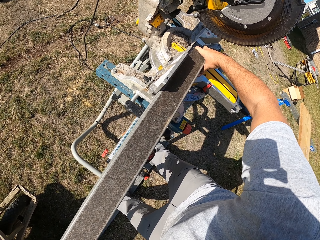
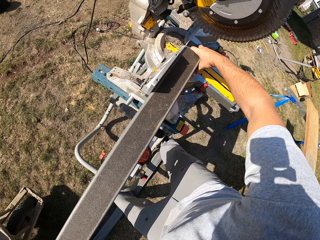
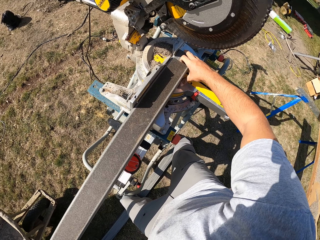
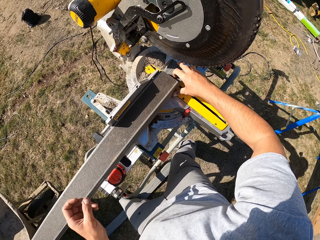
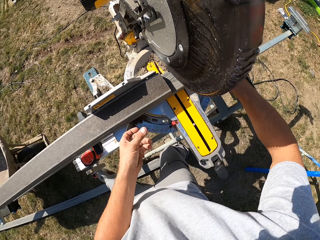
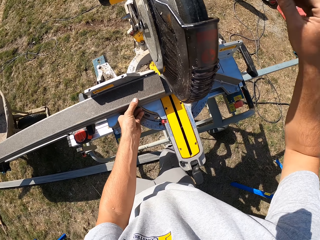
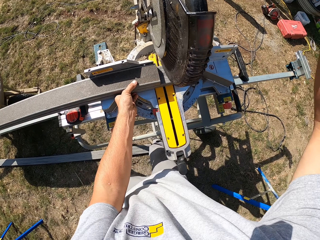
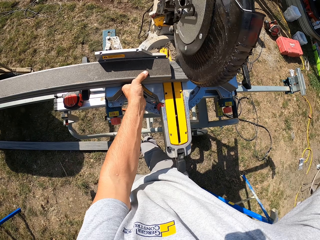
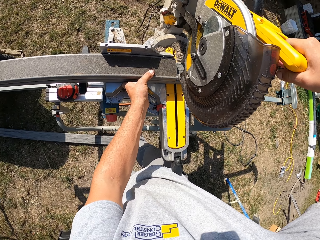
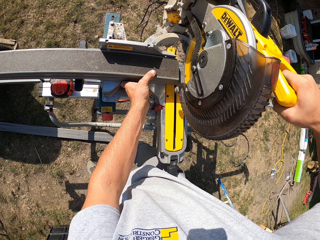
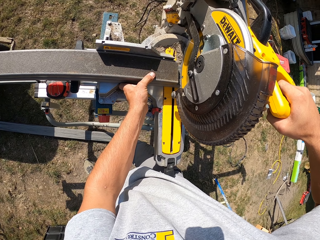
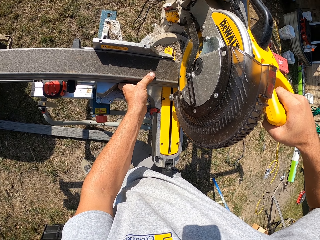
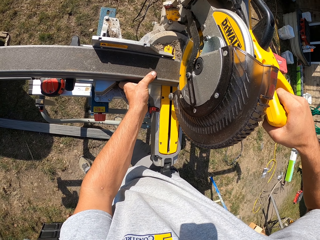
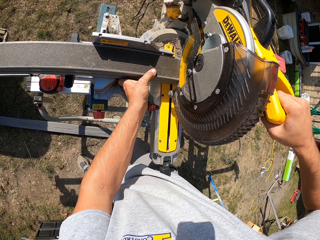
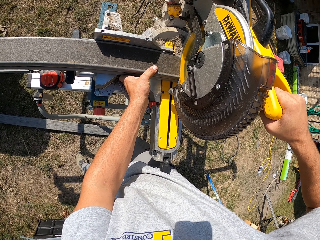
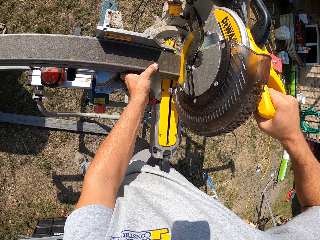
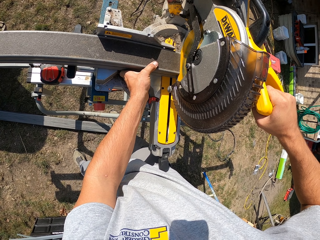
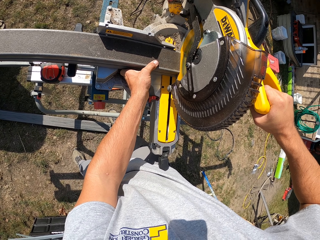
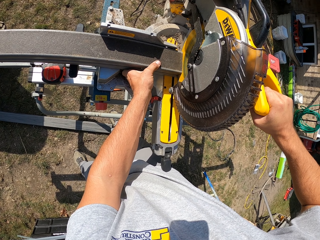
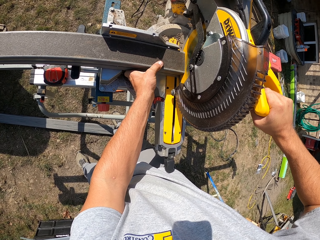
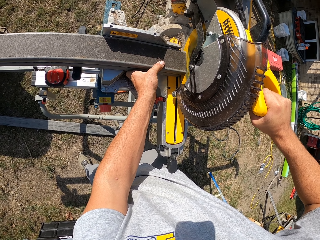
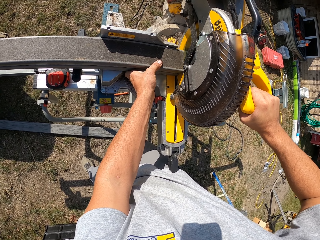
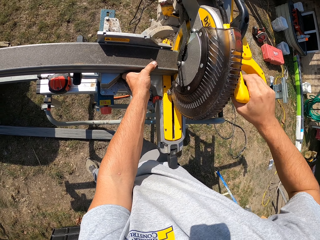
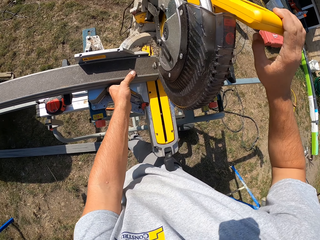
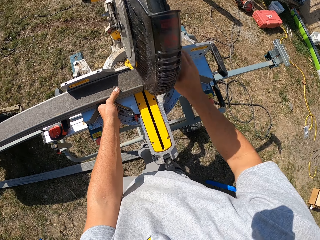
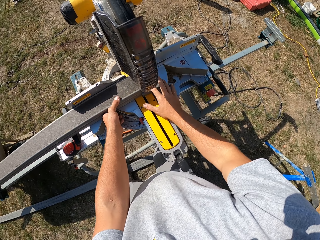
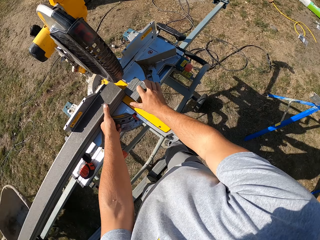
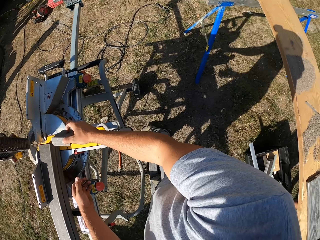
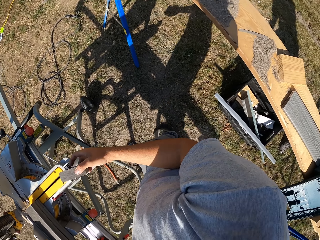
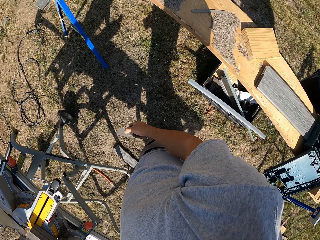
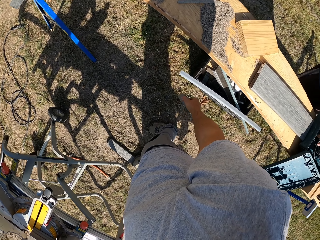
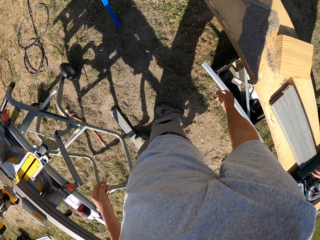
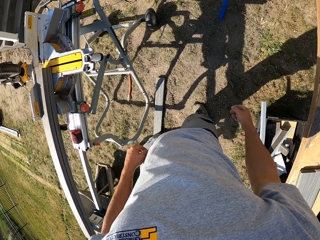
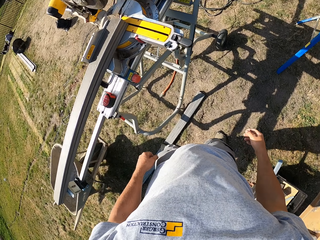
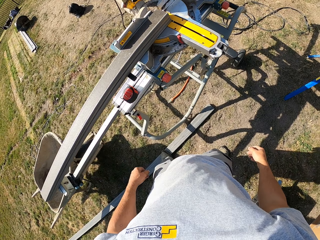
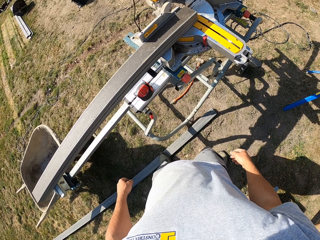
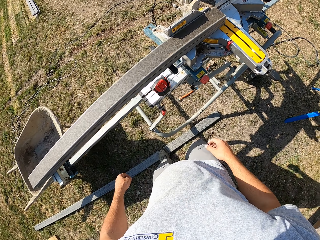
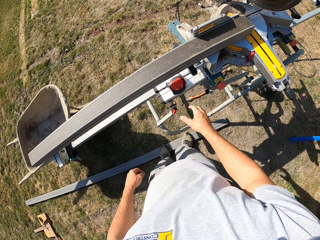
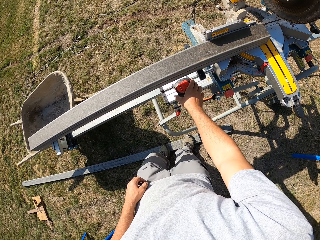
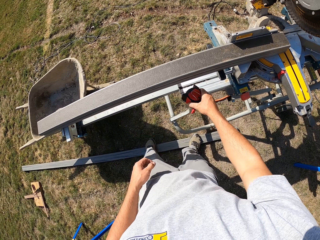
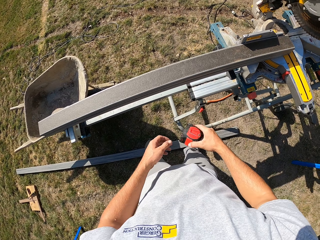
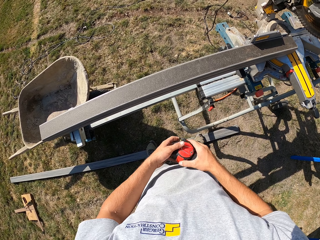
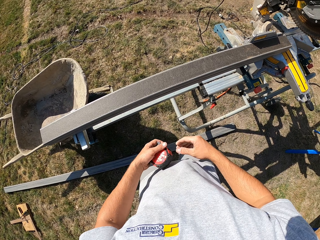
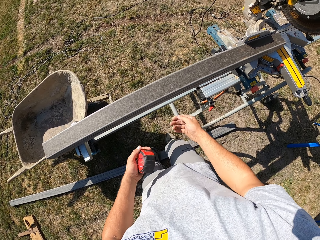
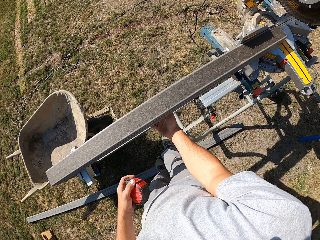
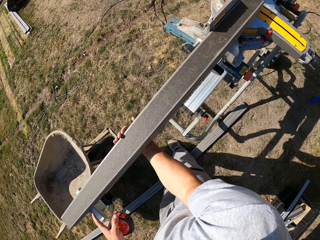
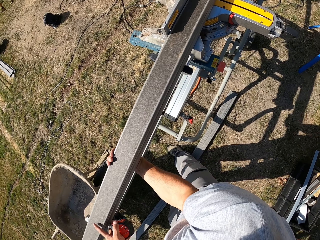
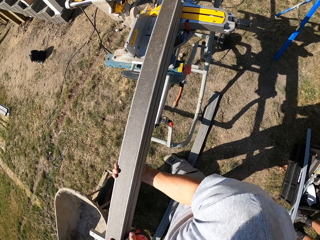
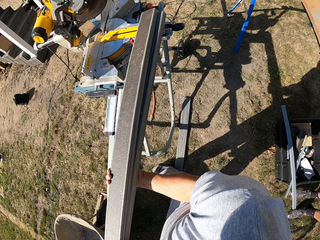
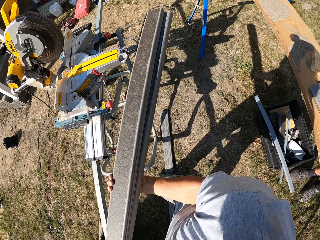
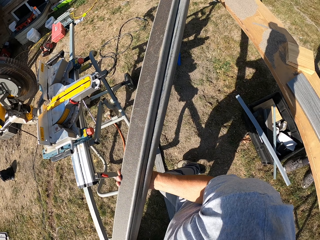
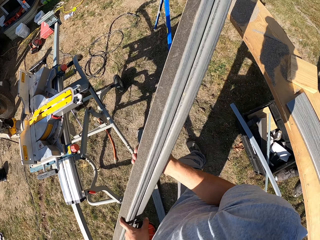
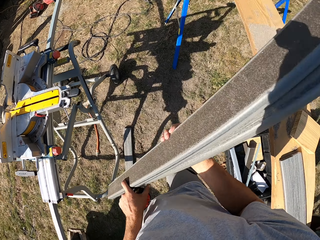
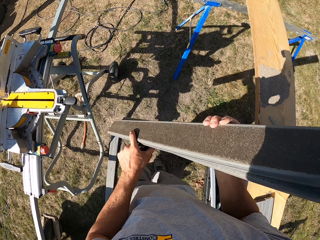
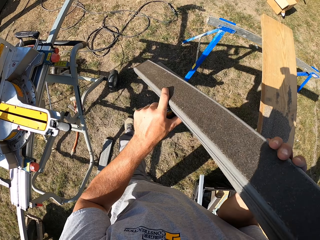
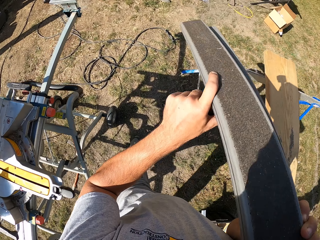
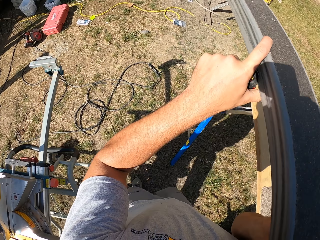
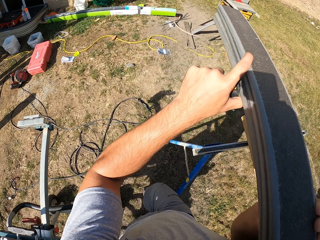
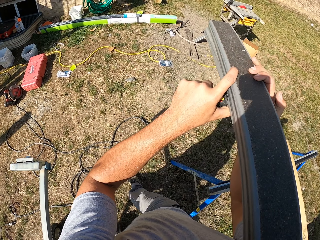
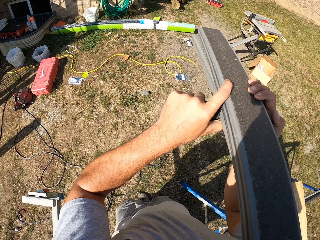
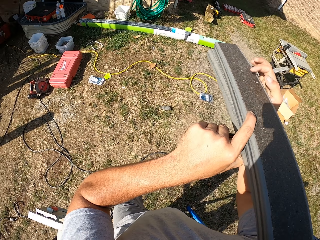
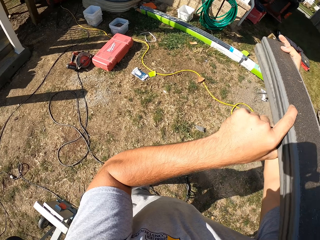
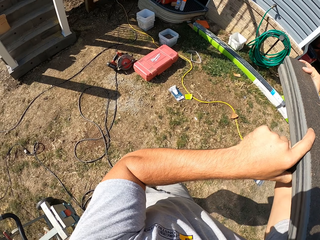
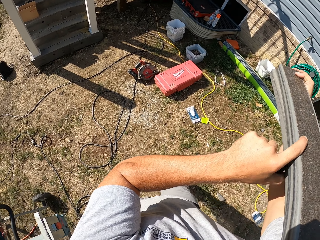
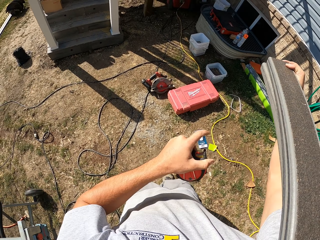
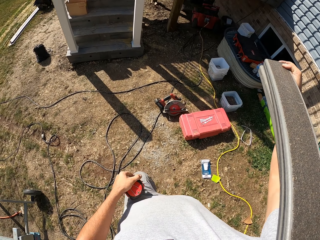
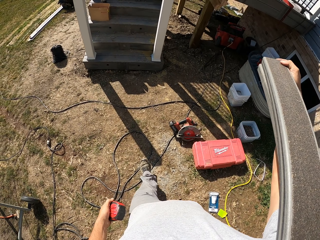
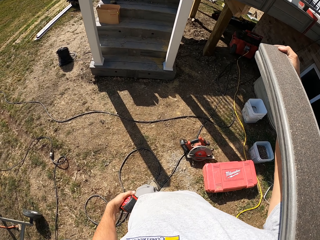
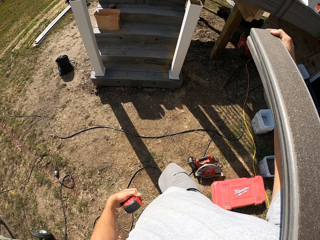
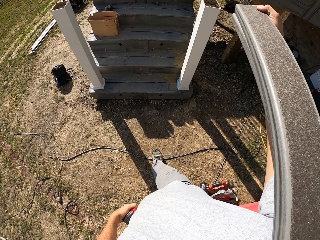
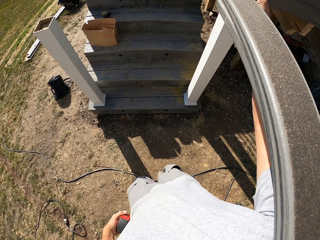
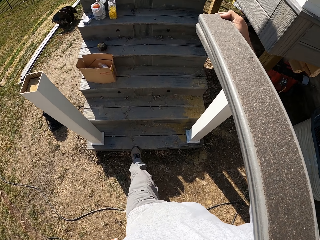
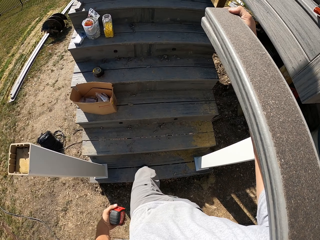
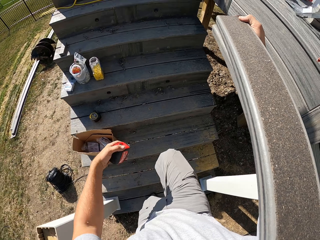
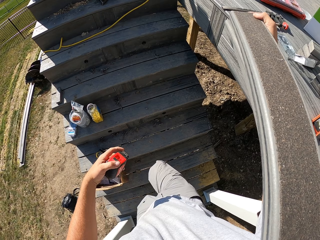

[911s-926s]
The camera wearer holds the ON/OFF trigger of the miter saw. He cuts the piece of timber. He removes the piece of timber and drops the piece of timber down. He picks up the tape measure. He picks up the timber from the woodcutting machine. He places the pieces of timber on his shoulder. He walks in the workshop.

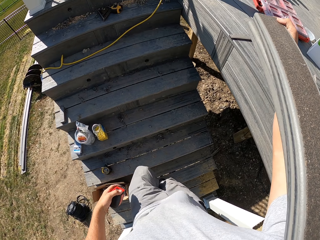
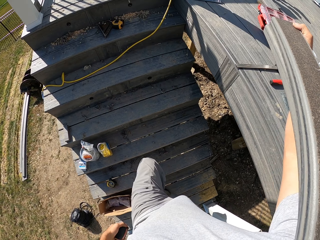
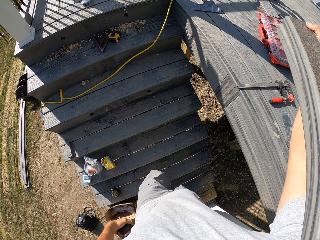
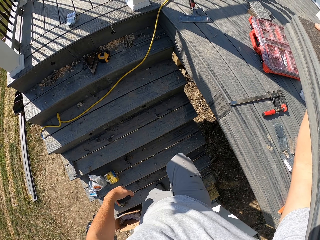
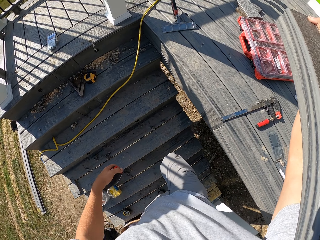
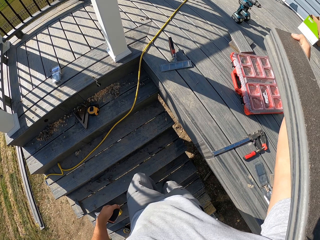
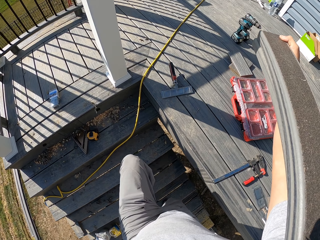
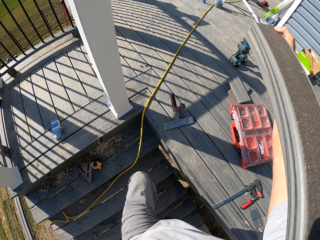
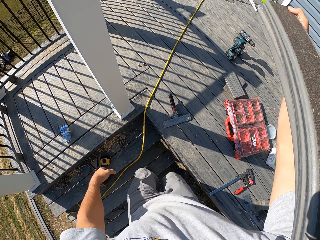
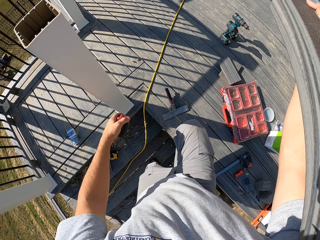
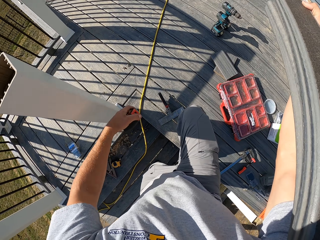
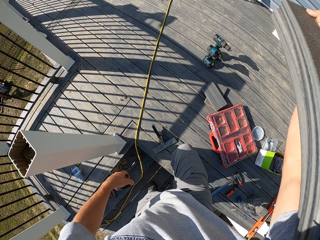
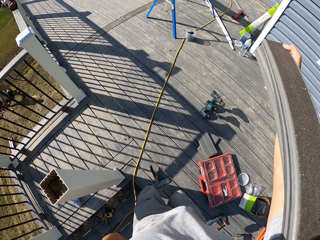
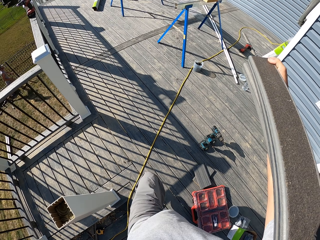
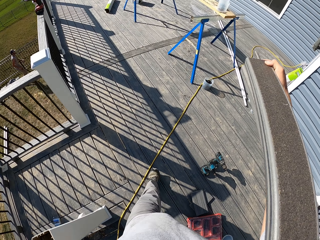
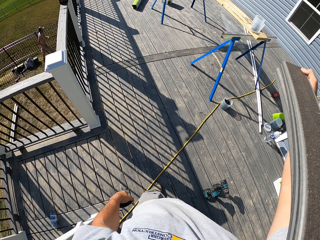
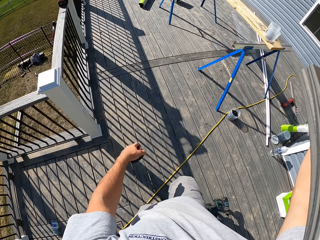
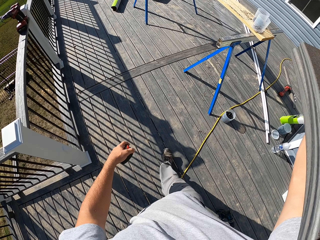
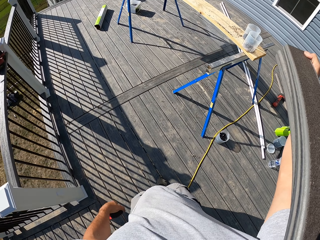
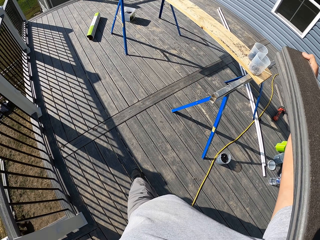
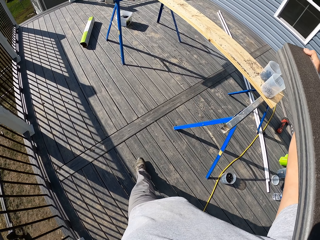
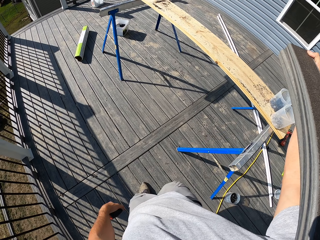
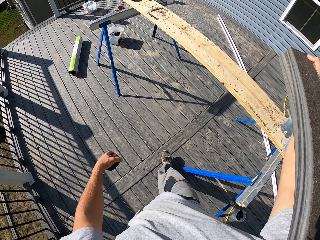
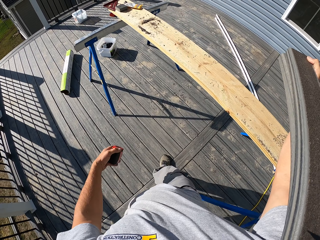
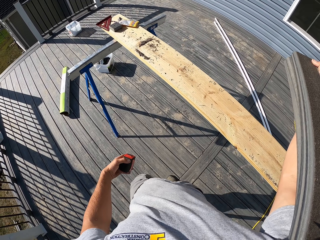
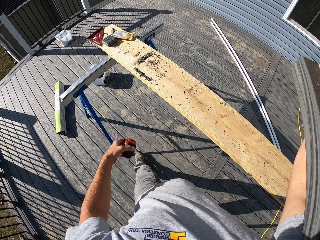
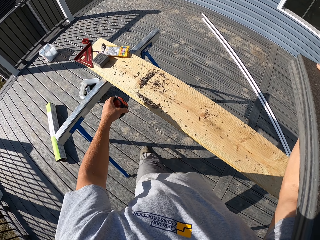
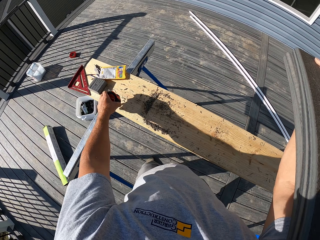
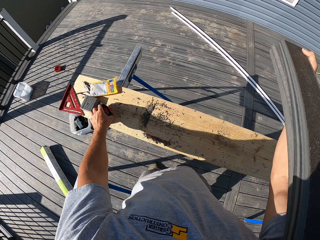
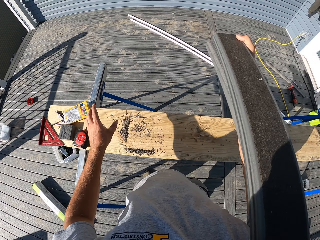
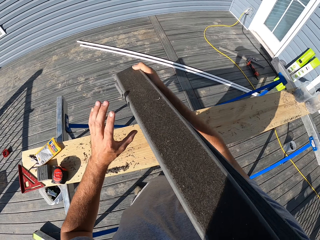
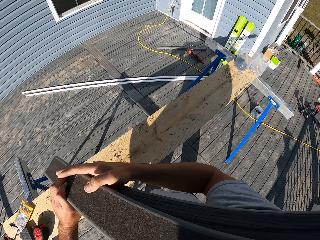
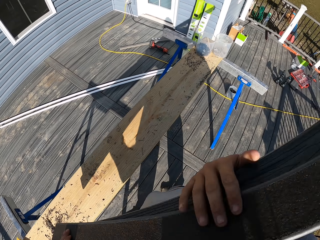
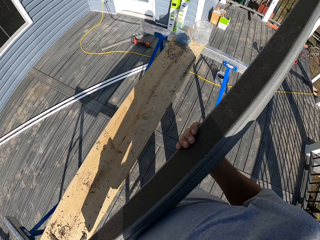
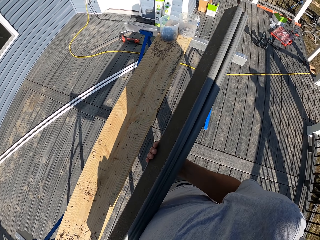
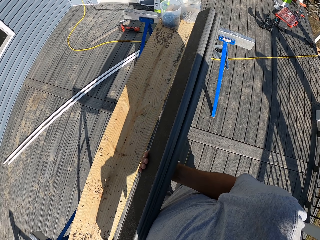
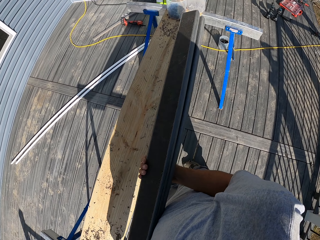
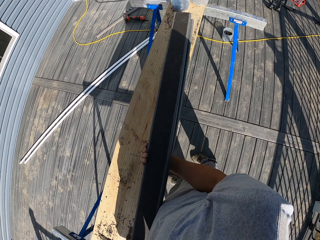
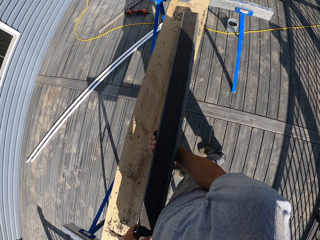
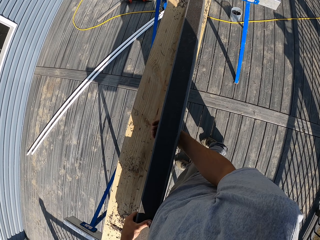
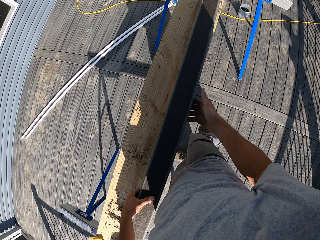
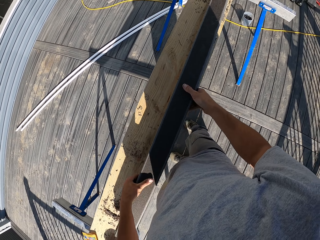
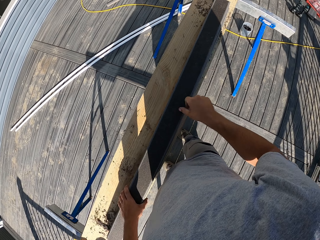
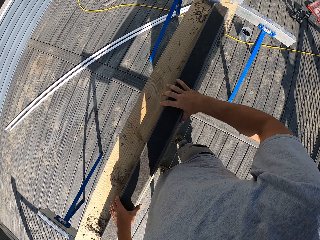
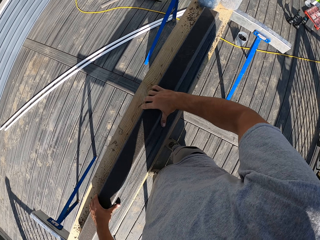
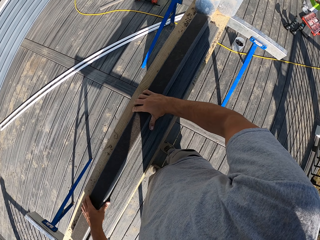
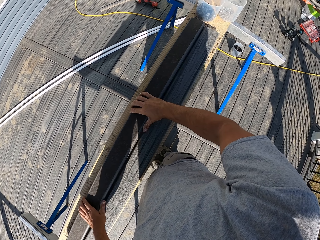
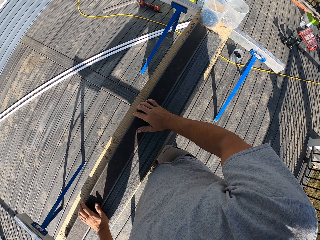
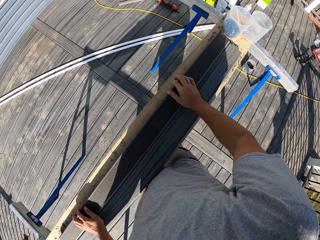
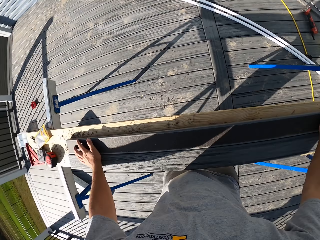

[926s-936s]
The camera wearer walks up the stairs. They place the tape measure on a timber wood. They place the pieces of timber on the timber wood.
